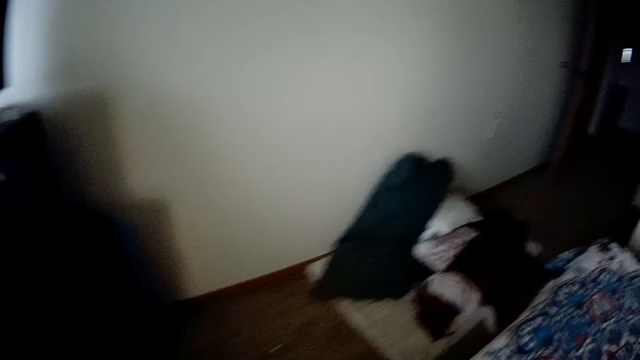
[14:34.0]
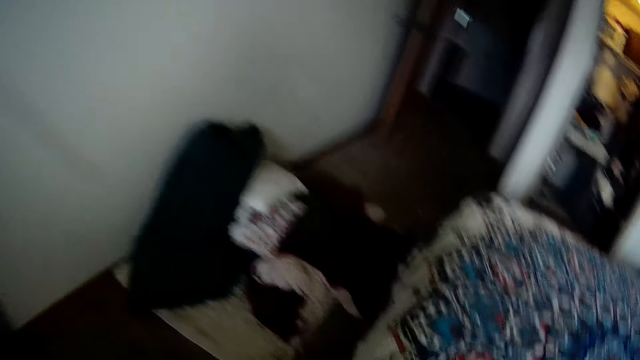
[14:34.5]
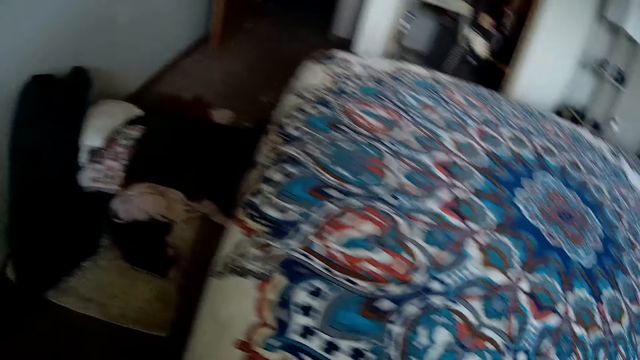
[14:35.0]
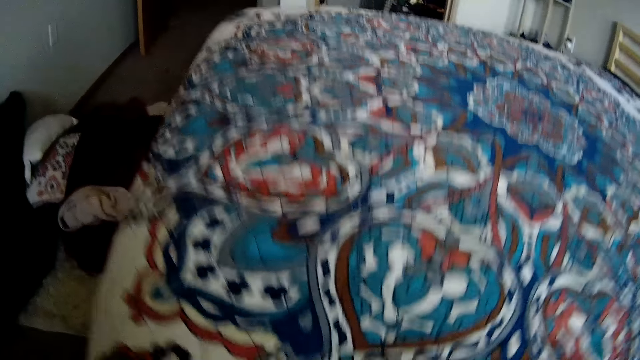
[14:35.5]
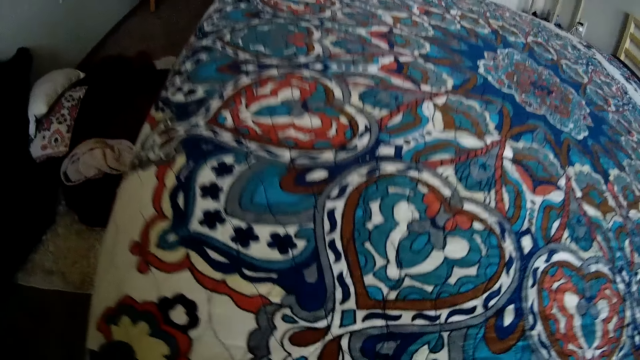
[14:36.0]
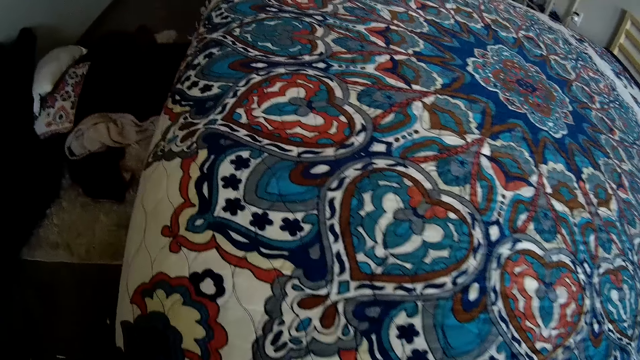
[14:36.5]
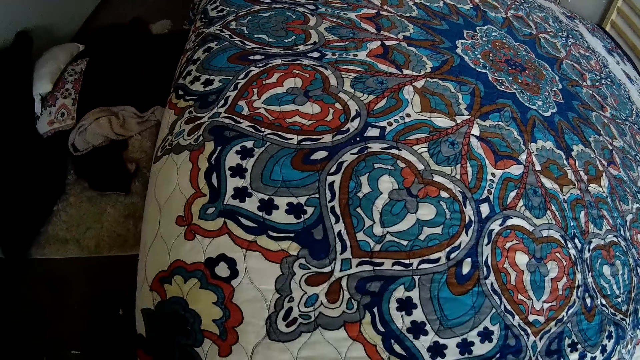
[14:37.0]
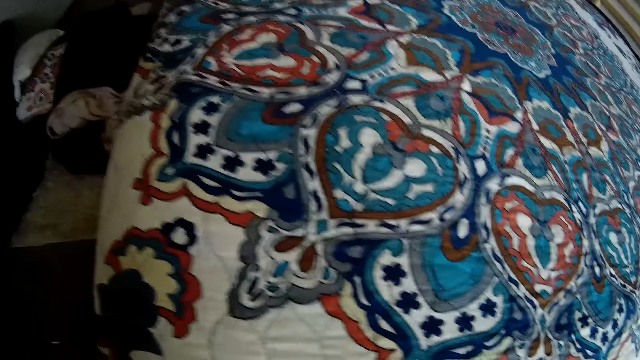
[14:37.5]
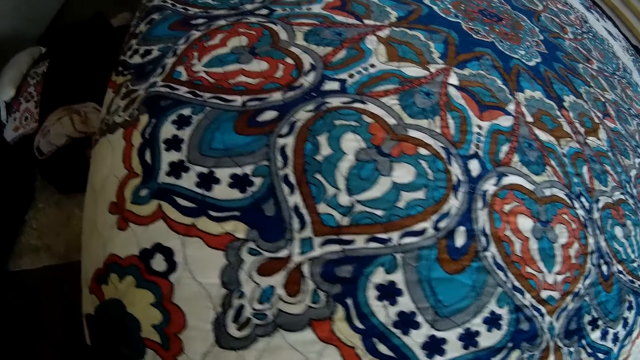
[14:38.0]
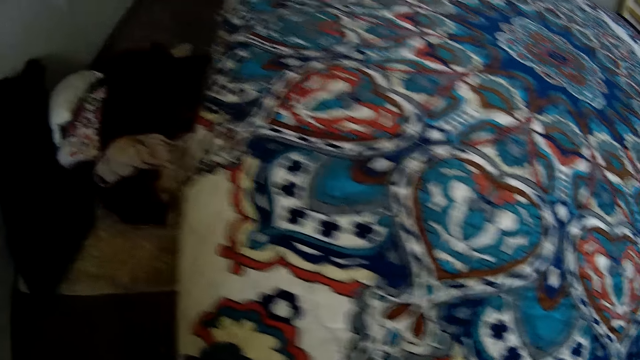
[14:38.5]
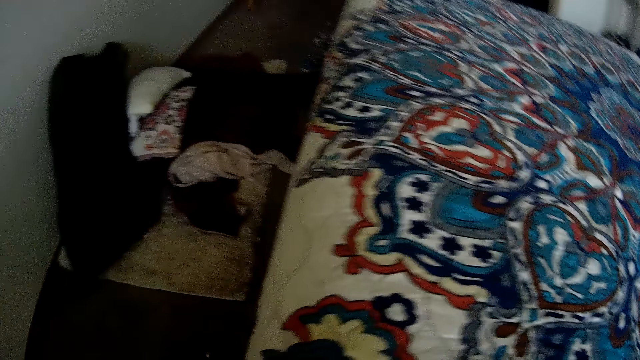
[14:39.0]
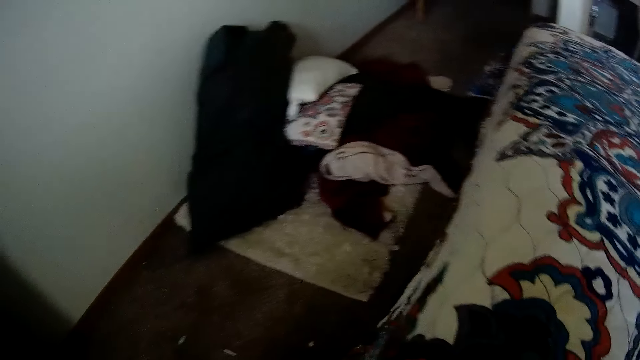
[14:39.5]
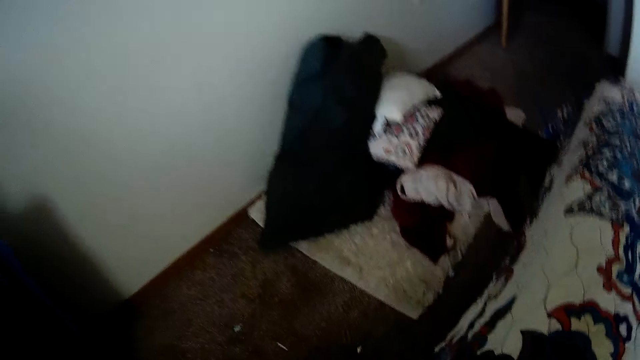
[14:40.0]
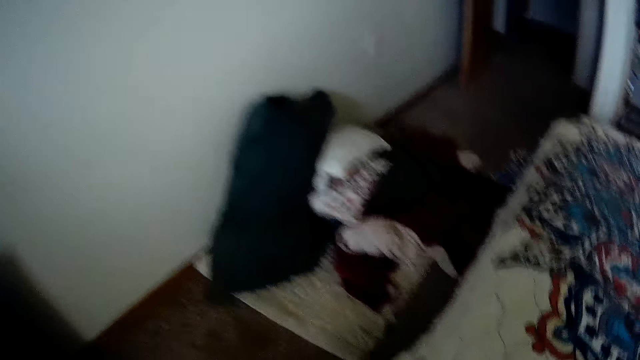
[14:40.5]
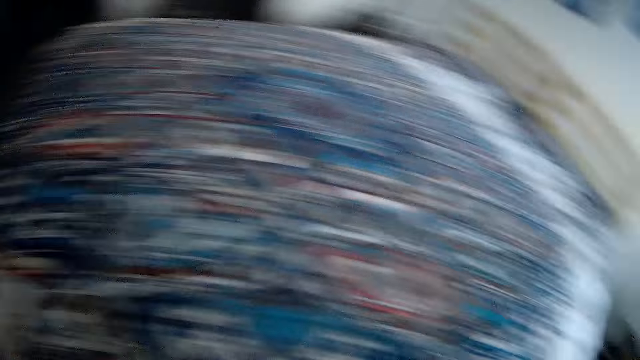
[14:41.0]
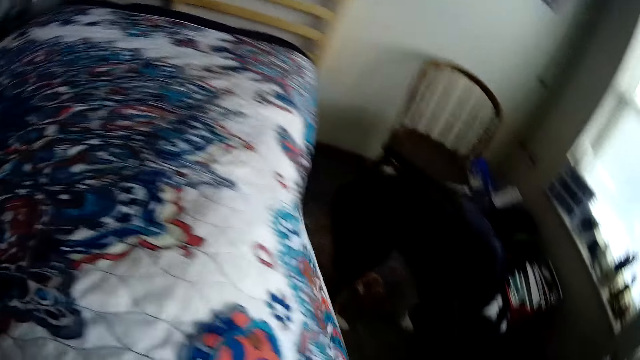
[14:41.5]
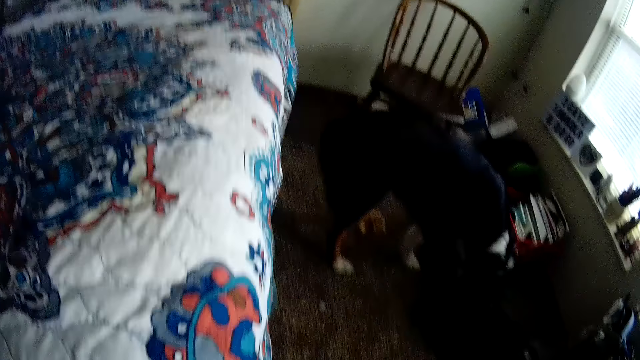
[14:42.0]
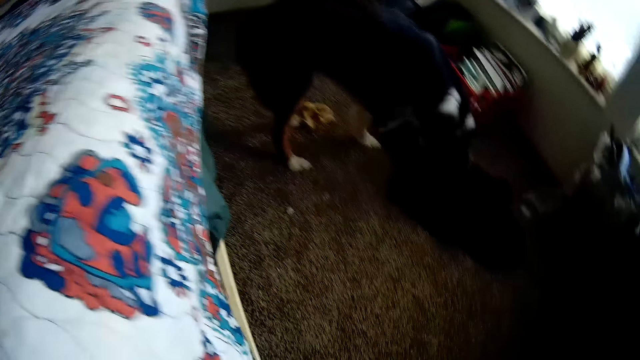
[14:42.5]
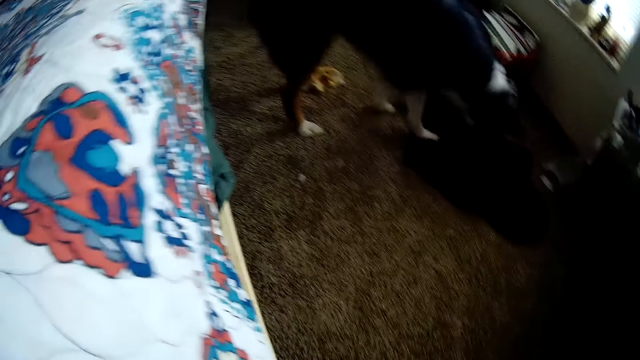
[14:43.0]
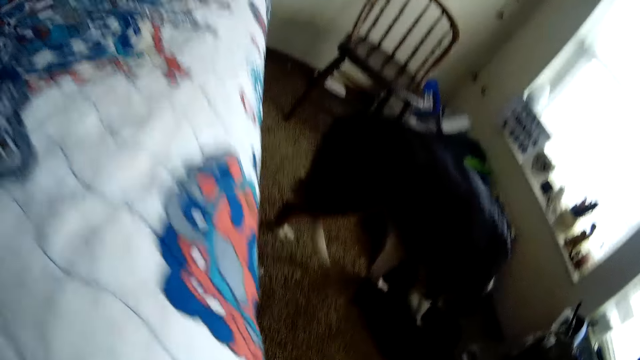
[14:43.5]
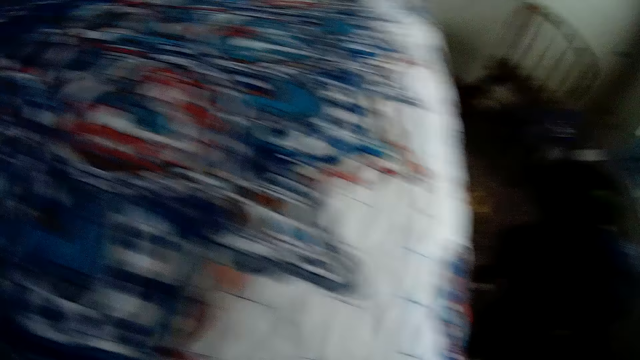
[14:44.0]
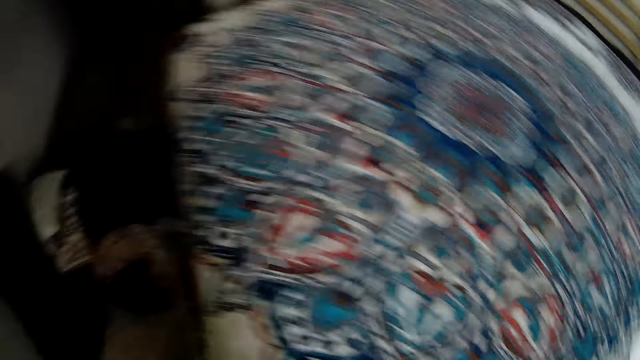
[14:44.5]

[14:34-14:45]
The camera wearer tucks the bedding into the bed. They move the bedcover.

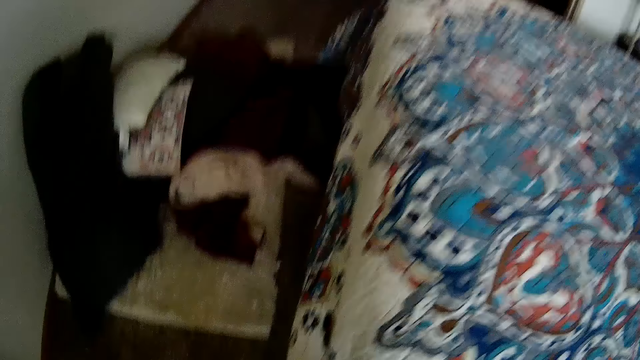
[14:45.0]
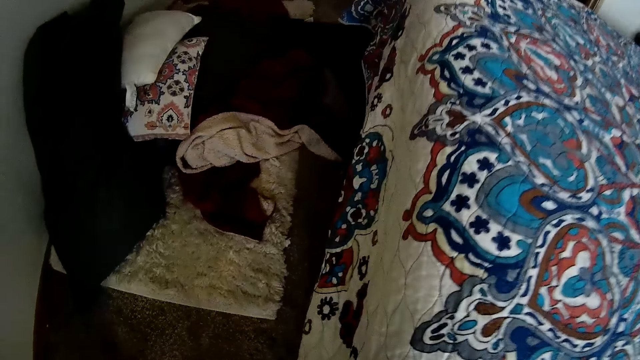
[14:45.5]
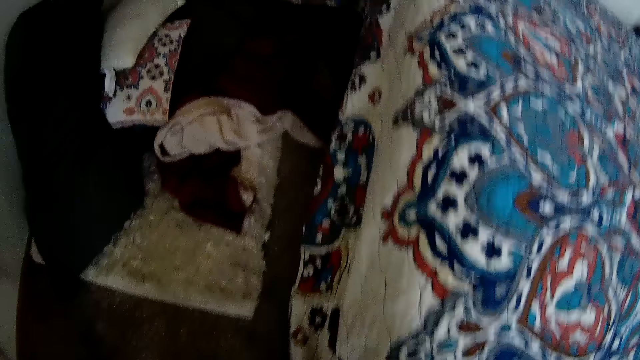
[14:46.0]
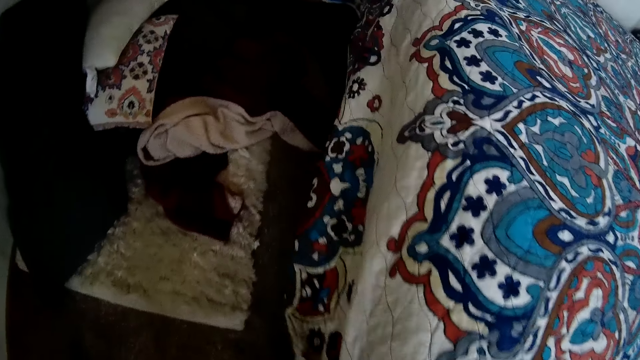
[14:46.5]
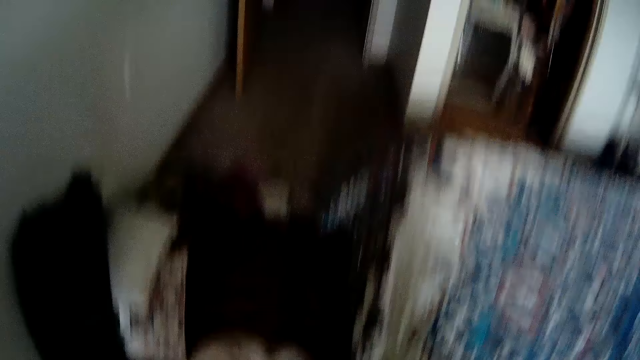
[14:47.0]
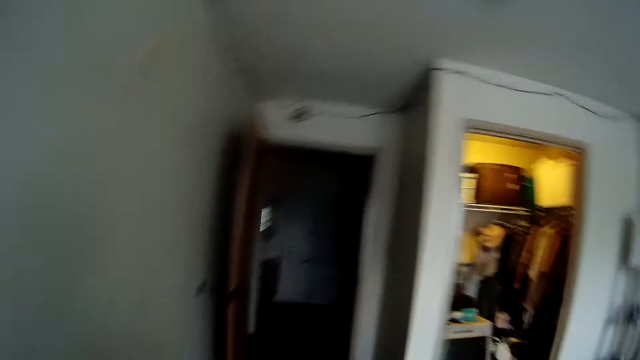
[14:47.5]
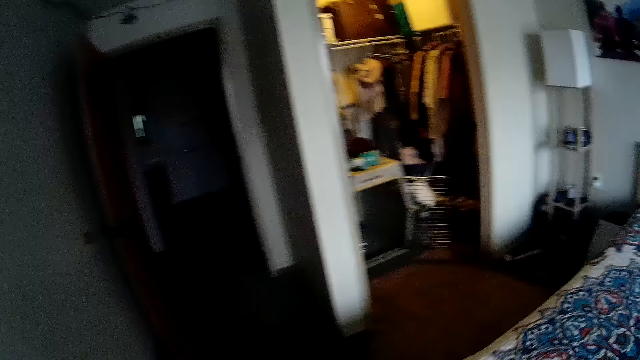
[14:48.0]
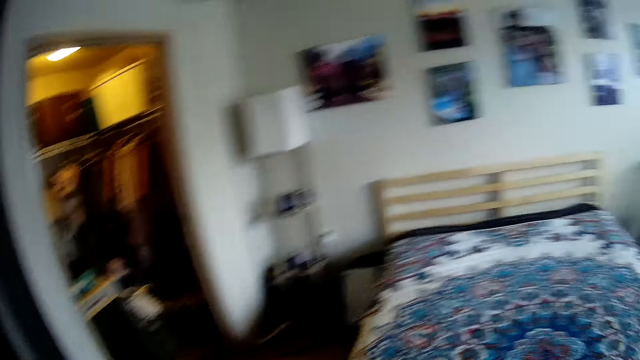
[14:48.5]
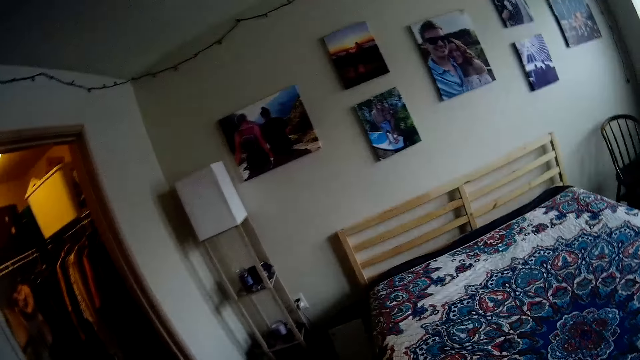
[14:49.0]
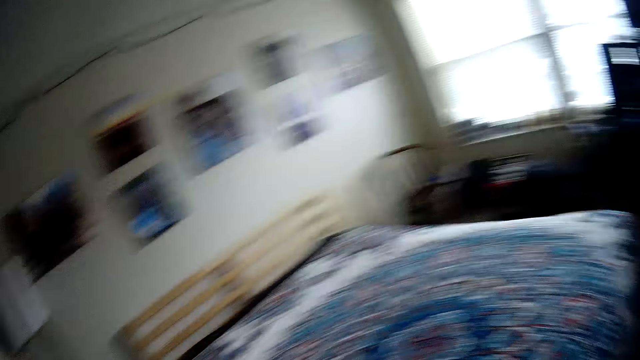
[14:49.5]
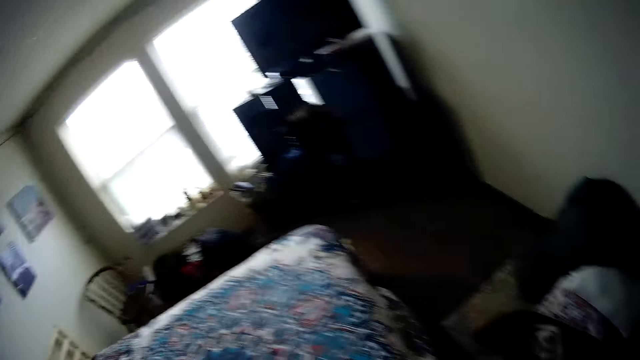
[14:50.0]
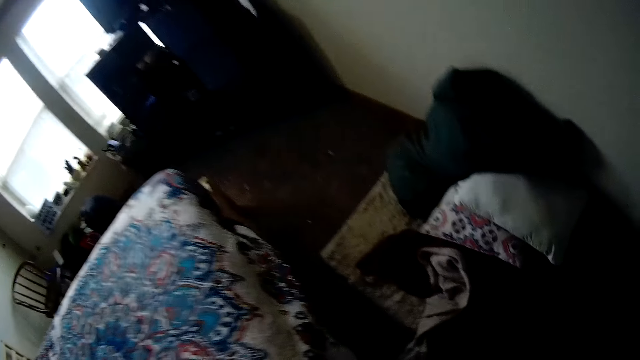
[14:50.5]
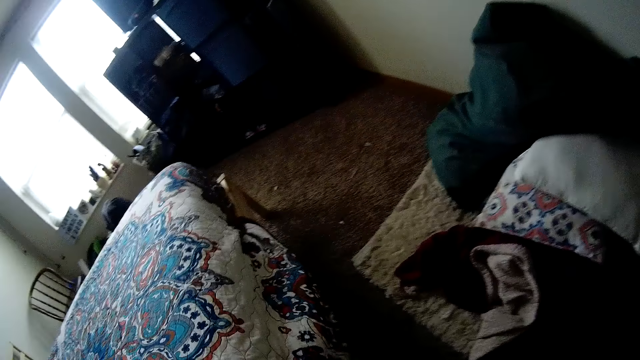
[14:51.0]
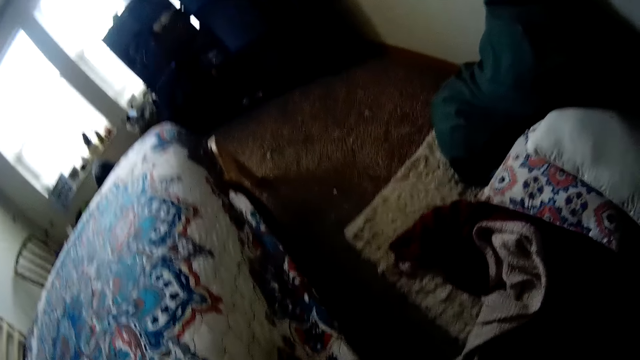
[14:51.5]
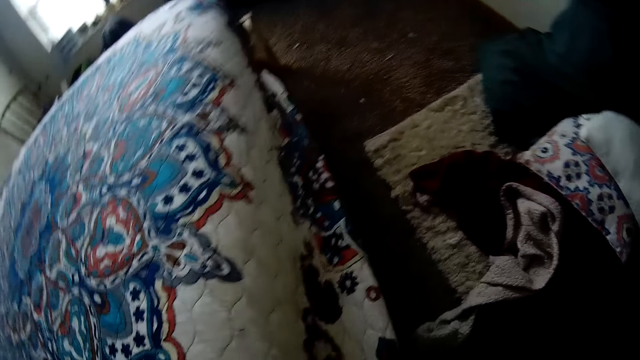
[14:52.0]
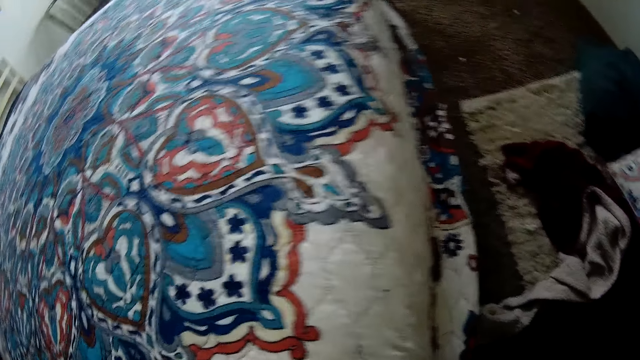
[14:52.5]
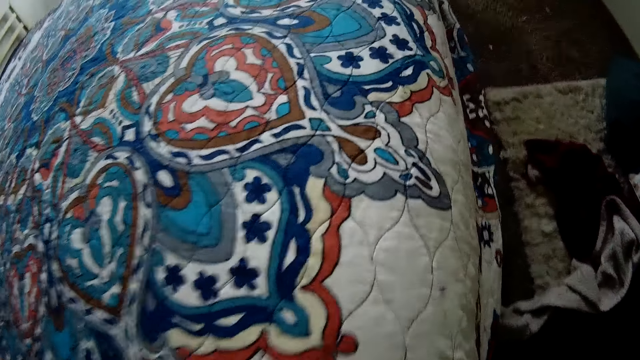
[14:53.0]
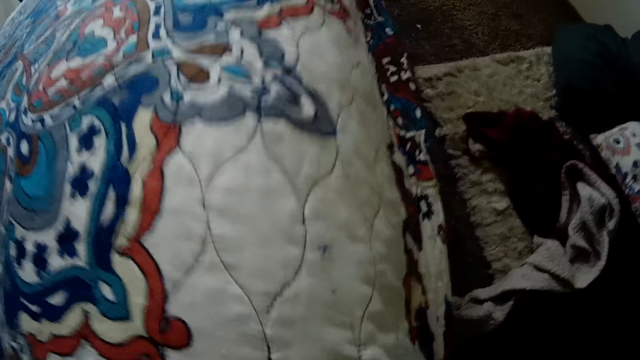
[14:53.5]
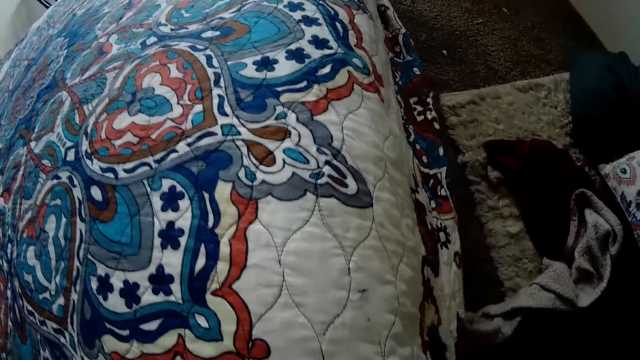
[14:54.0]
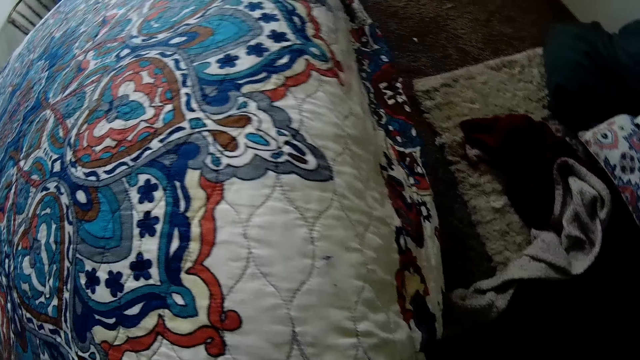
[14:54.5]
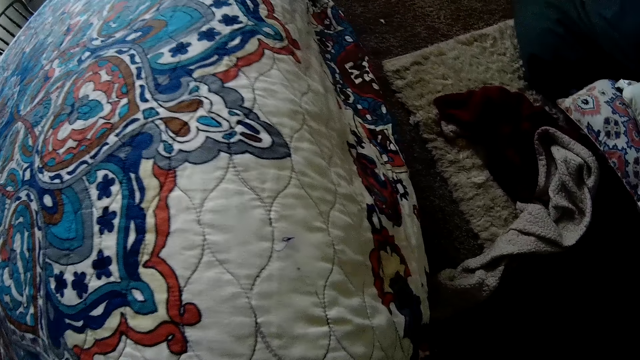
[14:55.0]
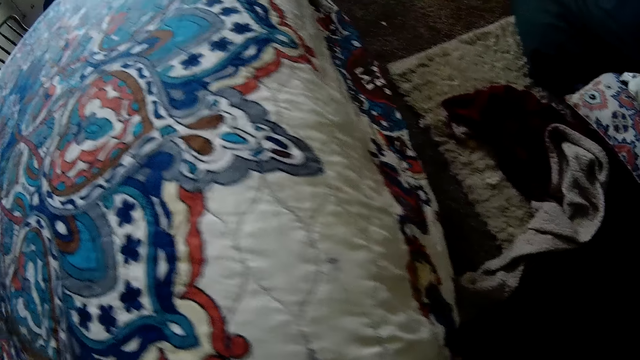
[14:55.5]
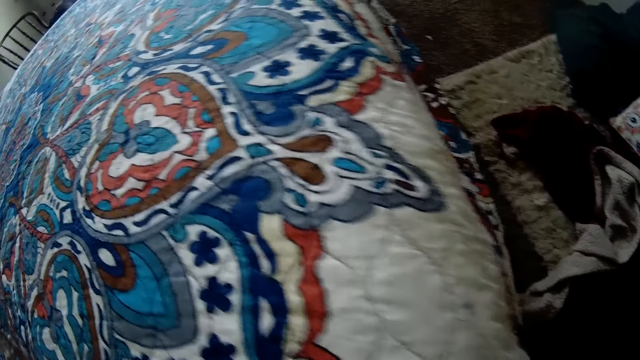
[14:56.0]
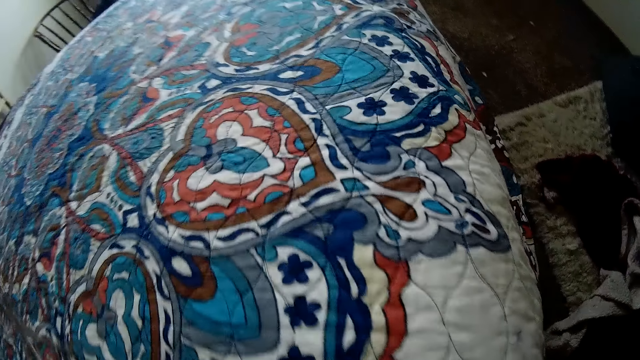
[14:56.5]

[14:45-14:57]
The camera wearer pulls the bedcover down. They tuck the bedding into the bed.
